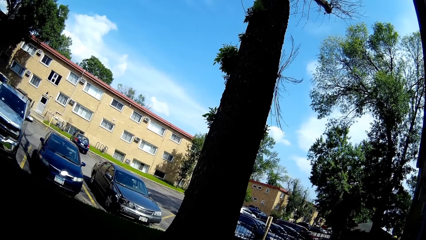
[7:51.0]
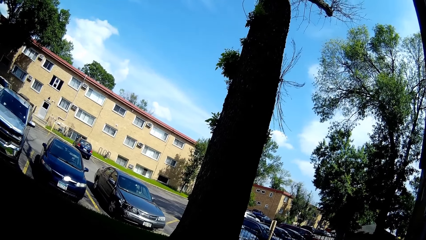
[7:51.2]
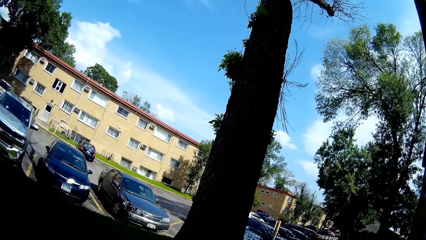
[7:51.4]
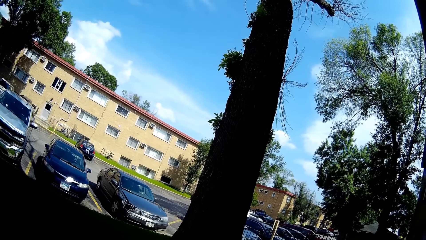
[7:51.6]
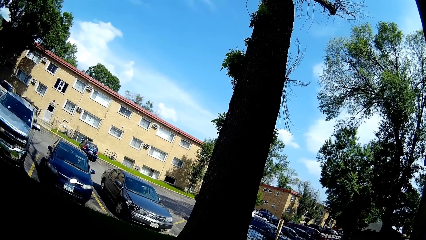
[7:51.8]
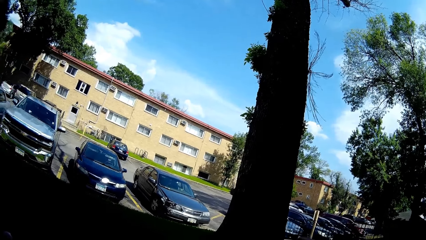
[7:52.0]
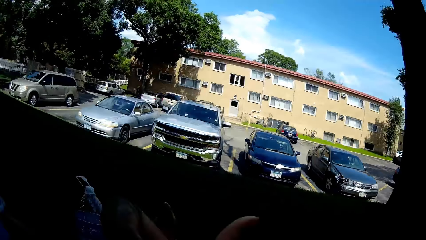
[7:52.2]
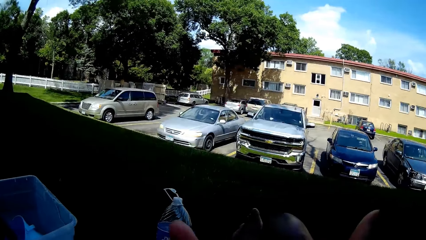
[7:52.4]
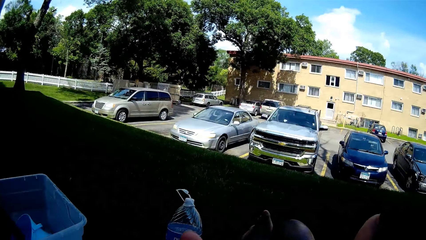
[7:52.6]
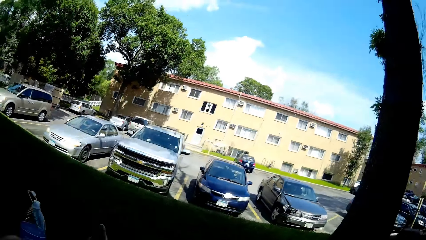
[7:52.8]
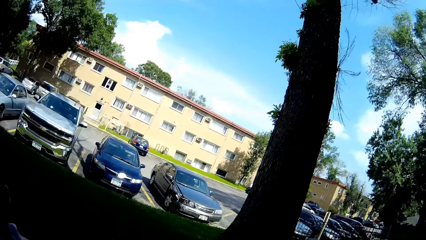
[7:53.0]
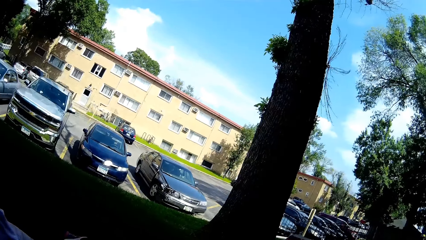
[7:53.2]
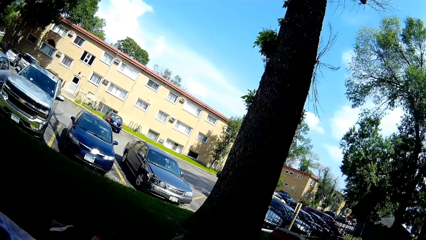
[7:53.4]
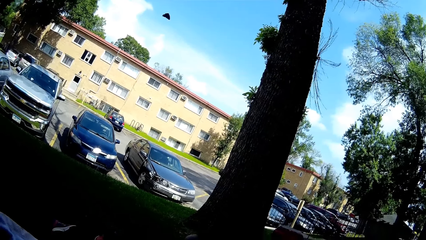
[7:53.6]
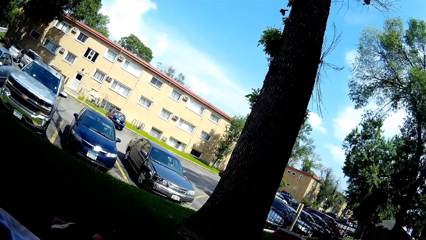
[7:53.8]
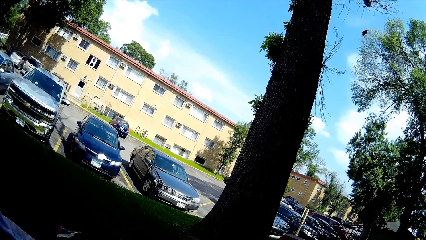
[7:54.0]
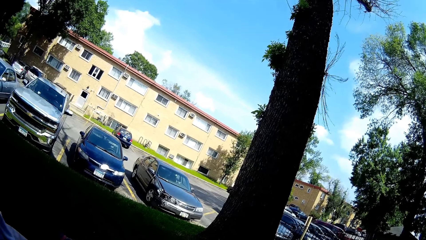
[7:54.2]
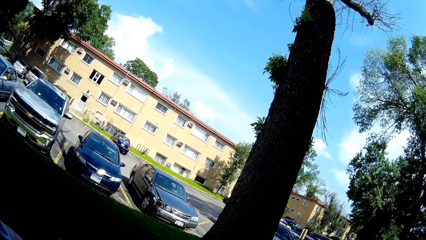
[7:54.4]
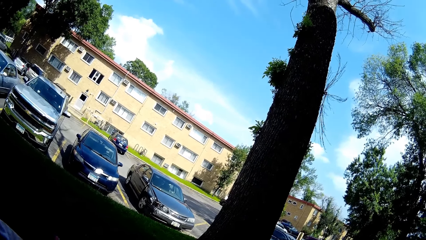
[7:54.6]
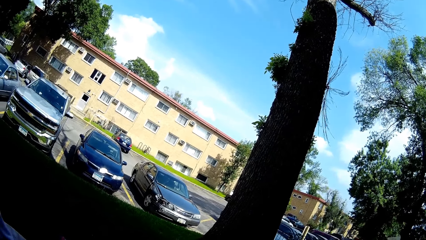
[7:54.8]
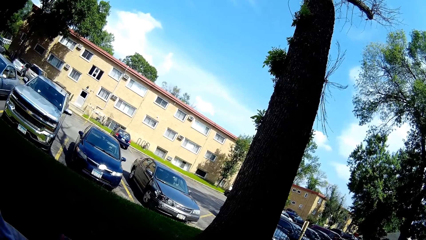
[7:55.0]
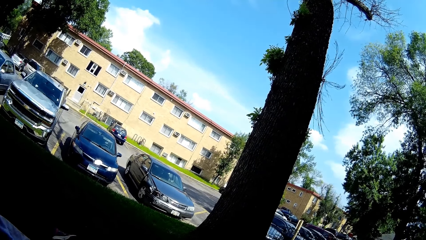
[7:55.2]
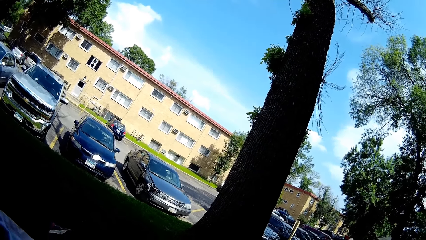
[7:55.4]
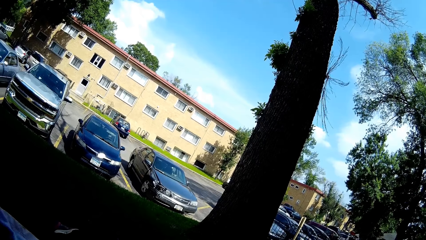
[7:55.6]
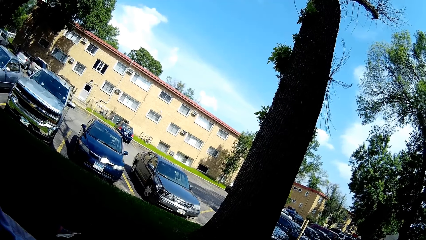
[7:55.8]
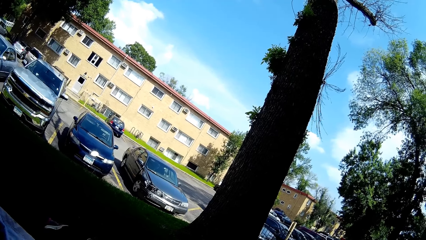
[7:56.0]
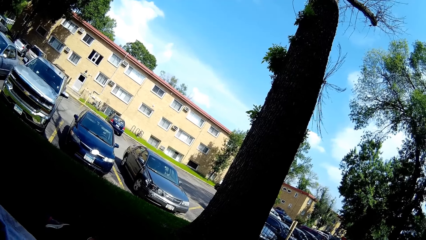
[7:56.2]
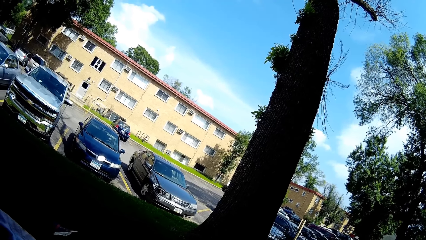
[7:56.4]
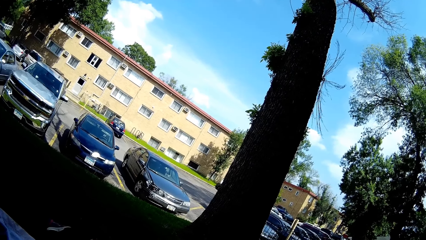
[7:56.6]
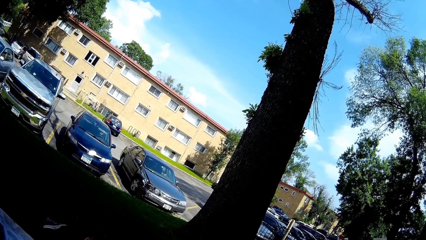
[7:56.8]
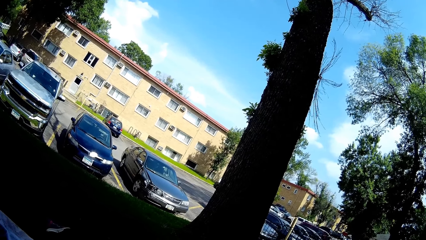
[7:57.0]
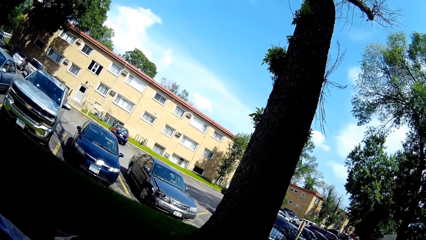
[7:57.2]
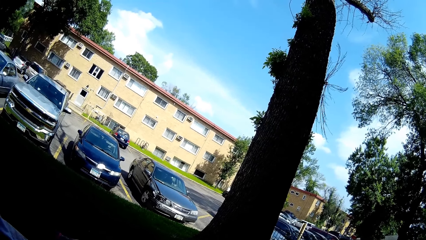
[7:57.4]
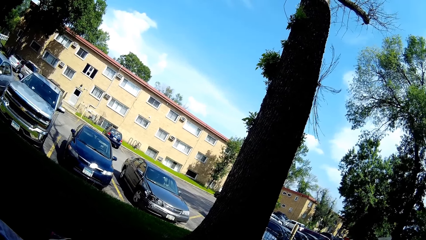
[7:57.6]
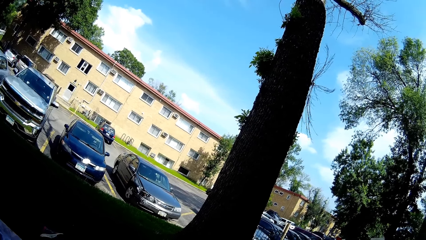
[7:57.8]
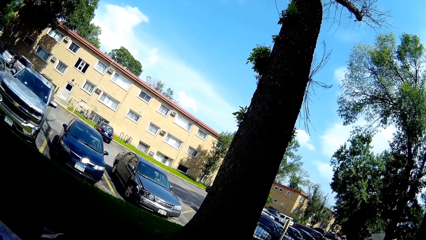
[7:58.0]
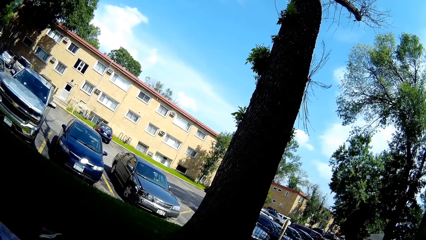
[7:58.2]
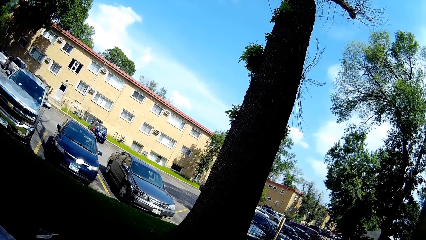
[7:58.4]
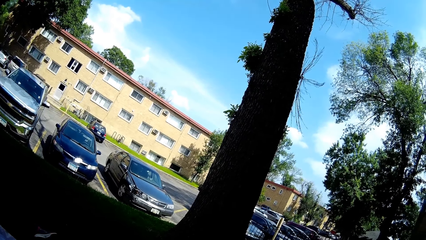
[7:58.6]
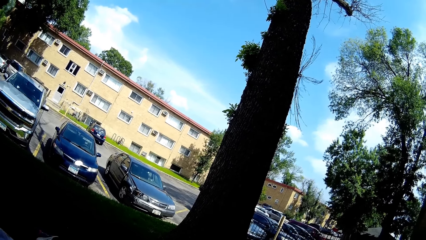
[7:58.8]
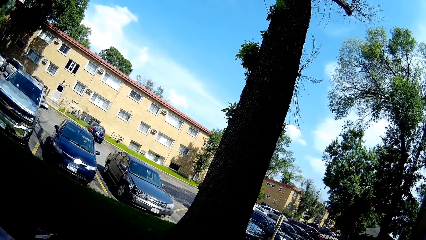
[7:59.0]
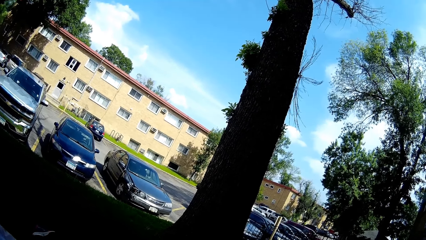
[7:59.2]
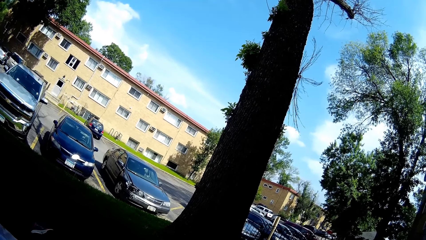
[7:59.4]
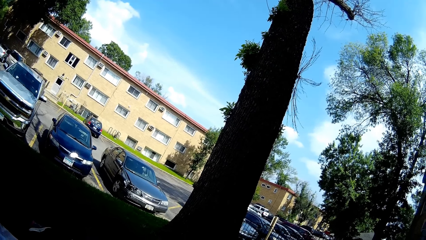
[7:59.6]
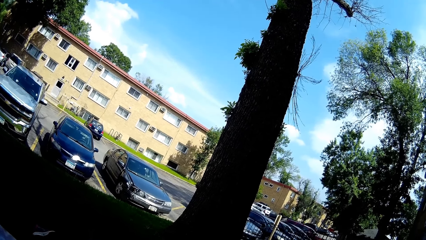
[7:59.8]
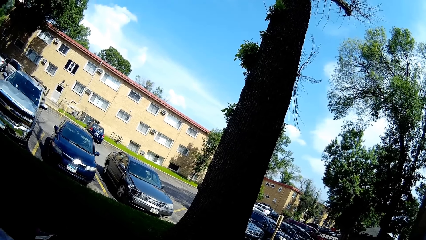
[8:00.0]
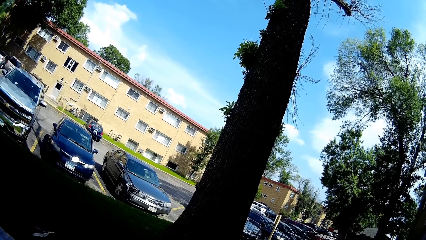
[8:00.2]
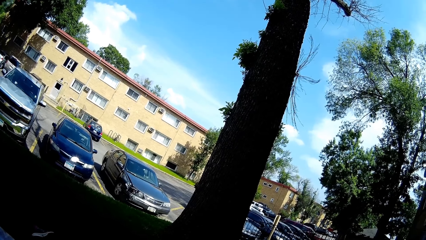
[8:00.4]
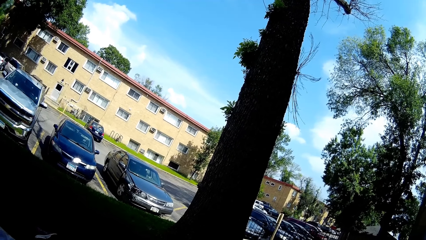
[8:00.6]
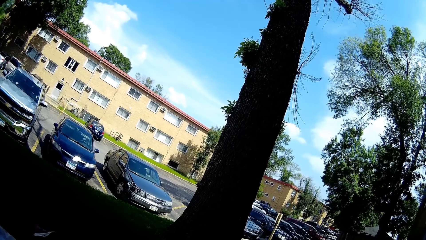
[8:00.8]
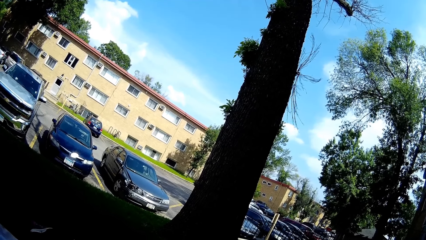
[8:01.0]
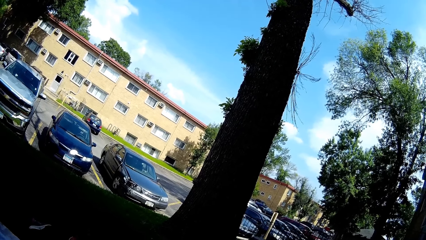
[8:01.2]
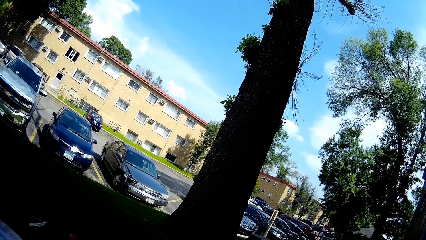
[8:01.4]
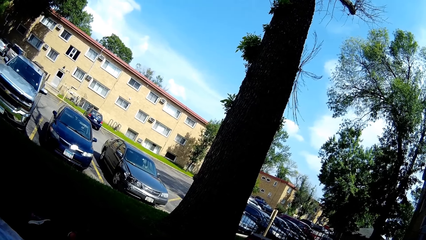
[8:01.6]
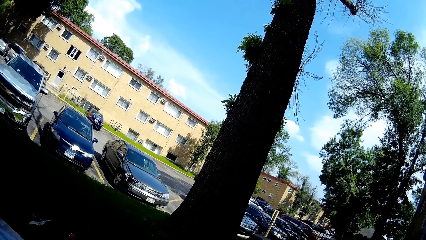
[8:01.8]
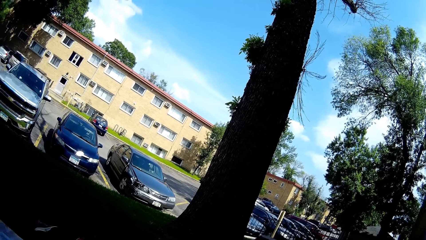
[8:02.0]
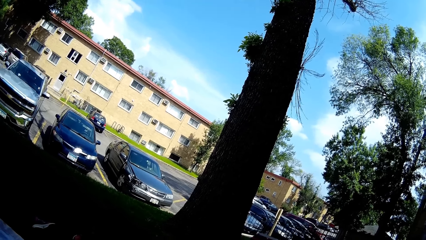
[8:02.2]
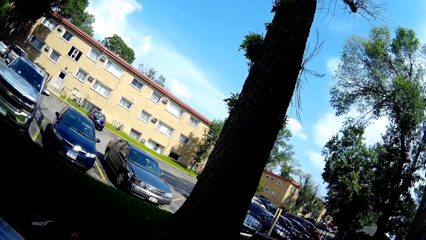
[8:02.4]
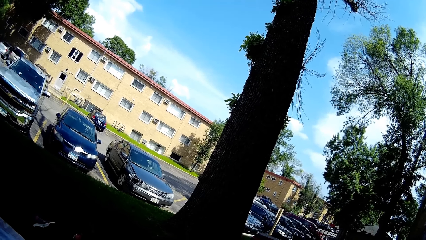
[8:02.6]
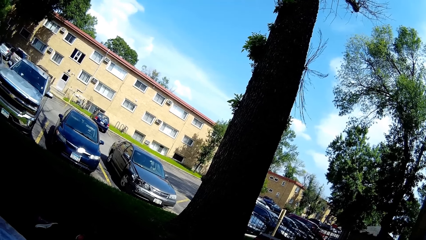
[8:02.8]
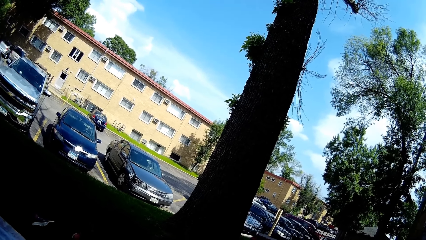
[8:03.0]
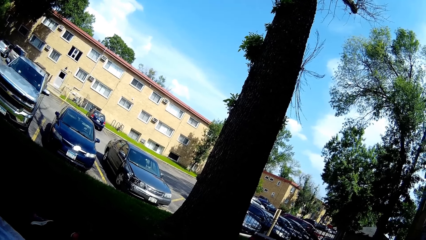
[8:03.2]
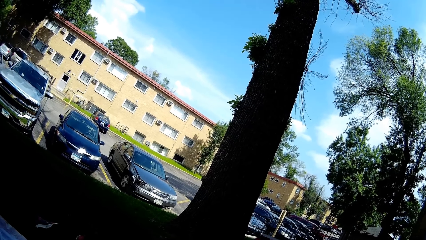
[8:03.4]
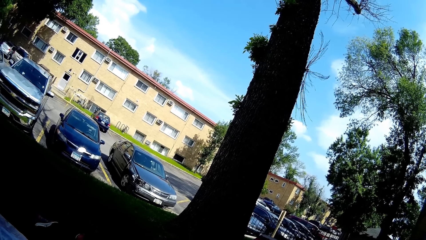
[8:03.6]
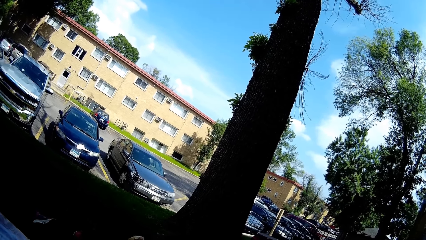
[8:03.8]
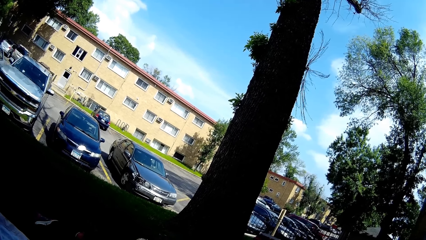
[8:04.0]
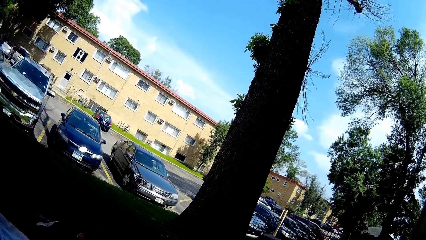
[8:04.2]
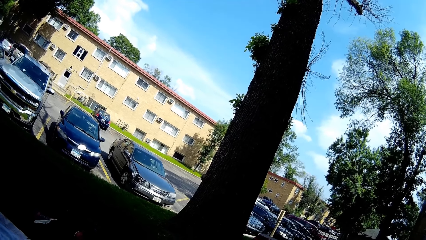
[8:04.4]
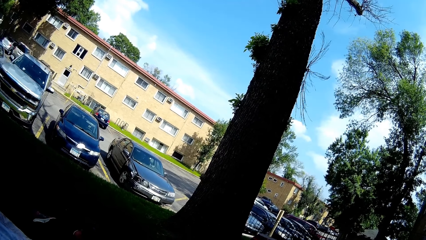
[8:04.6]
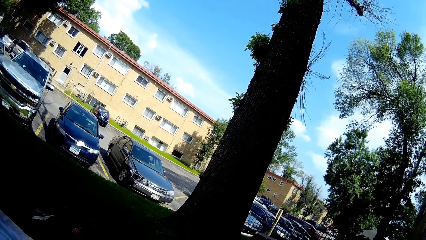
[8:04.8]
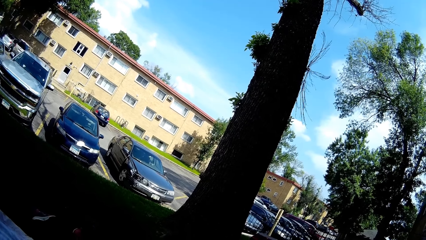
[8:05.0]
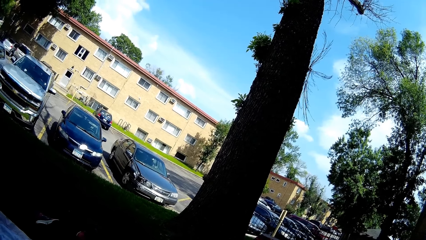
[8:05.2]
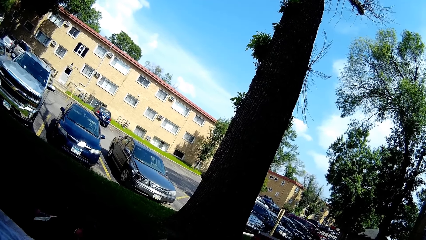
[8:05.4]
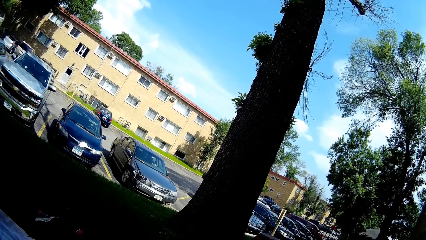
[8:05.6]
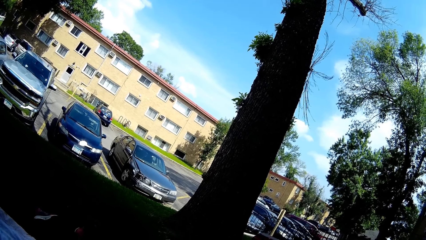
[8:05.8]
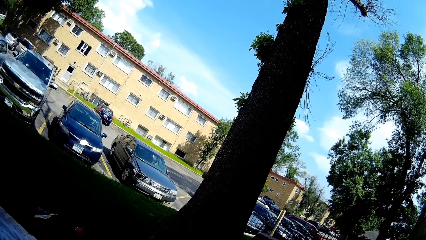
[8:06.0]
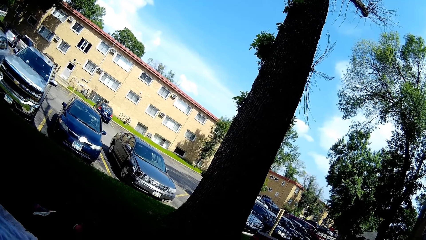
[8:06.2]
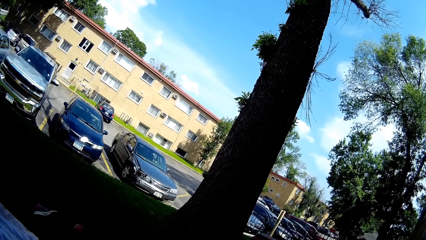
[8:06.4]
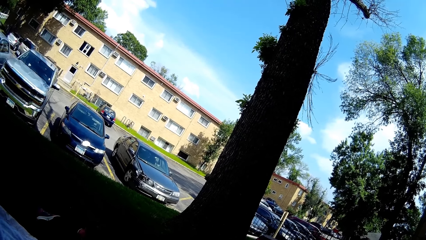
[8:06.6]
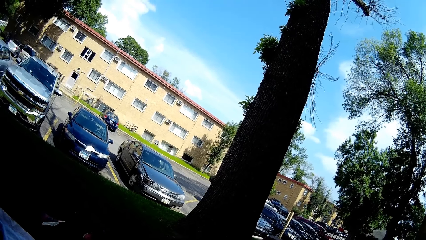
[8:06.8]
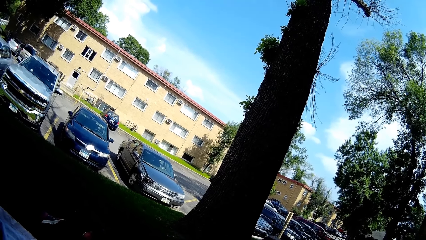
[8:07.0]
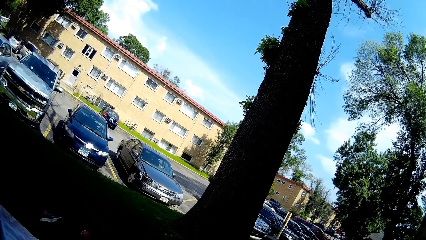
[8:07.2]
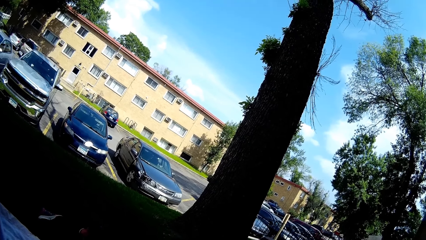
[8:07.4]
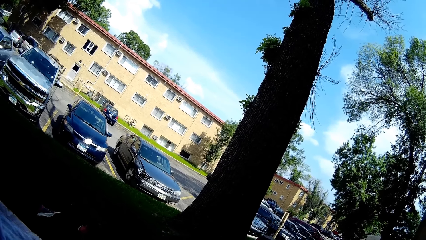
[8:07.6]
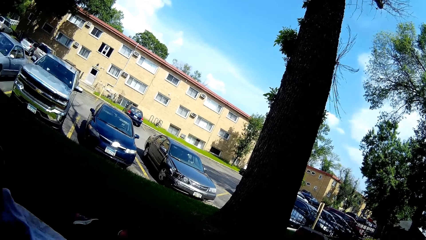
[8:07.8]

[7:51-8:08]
The boy interacts with the camera wearer. The camera wearer interacts with the boy.
